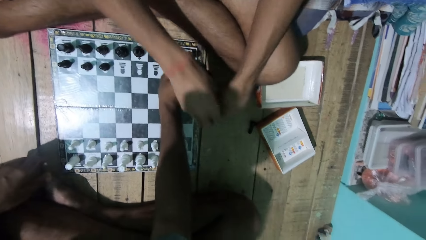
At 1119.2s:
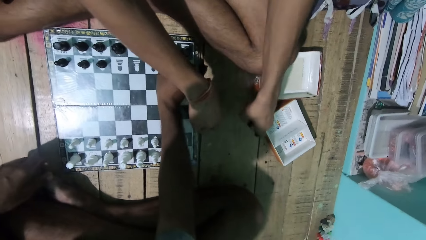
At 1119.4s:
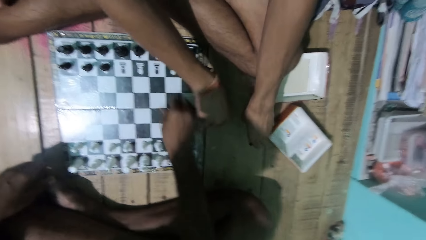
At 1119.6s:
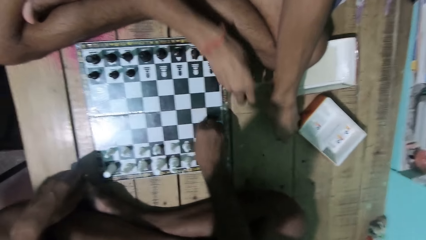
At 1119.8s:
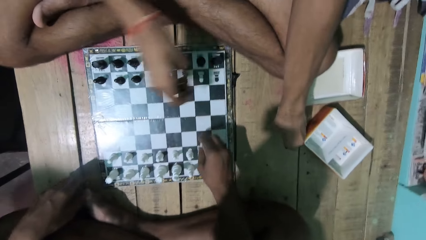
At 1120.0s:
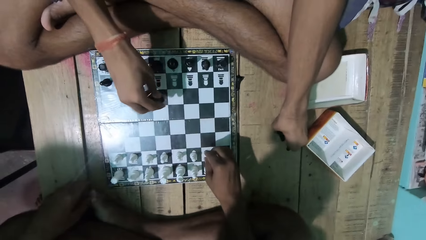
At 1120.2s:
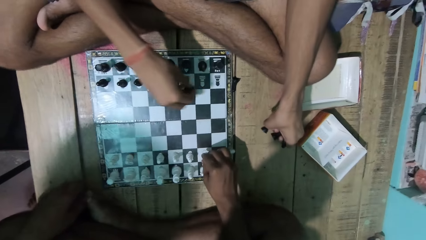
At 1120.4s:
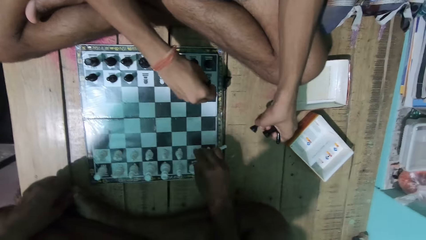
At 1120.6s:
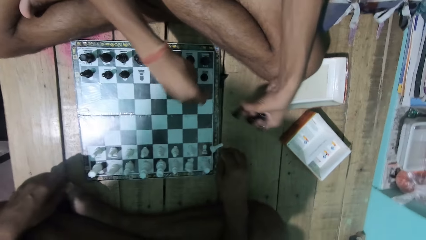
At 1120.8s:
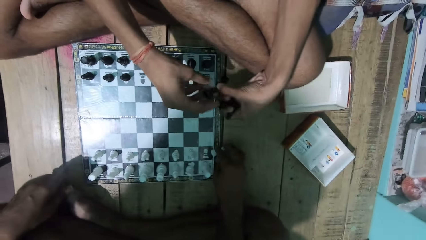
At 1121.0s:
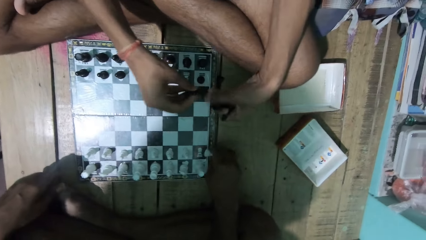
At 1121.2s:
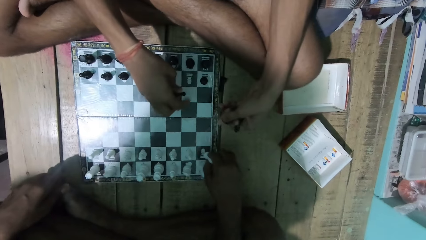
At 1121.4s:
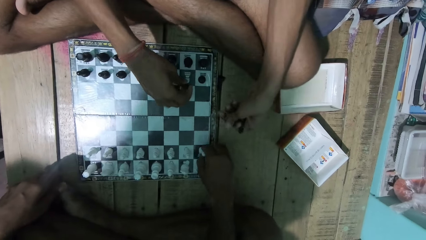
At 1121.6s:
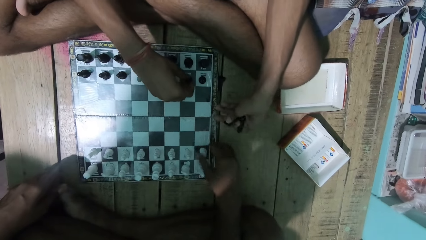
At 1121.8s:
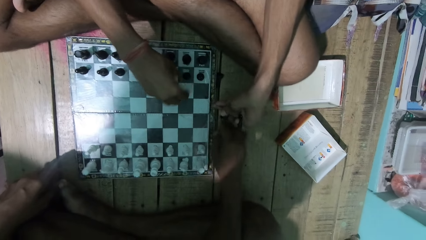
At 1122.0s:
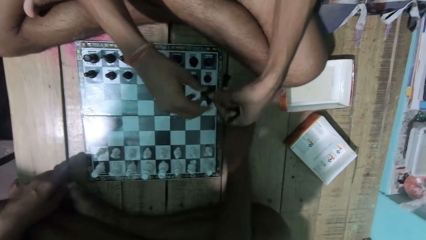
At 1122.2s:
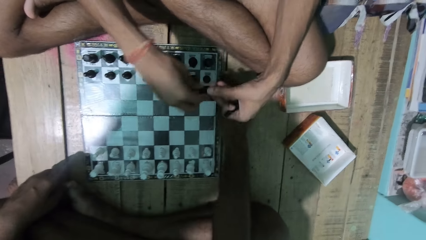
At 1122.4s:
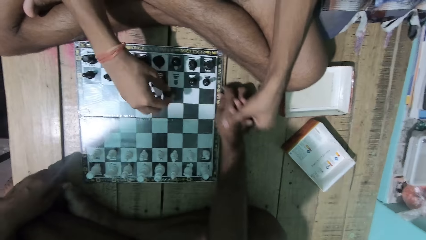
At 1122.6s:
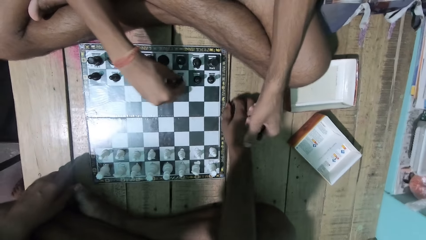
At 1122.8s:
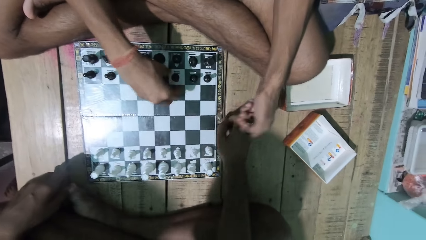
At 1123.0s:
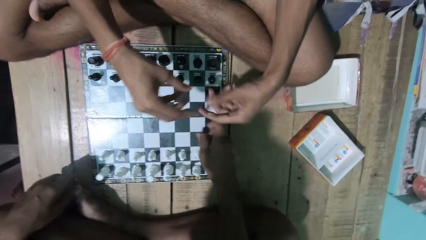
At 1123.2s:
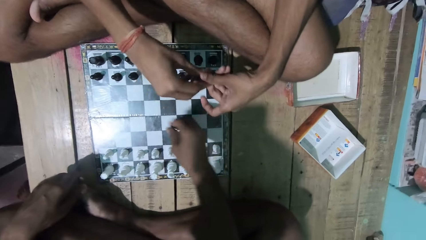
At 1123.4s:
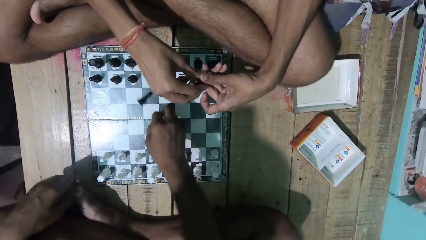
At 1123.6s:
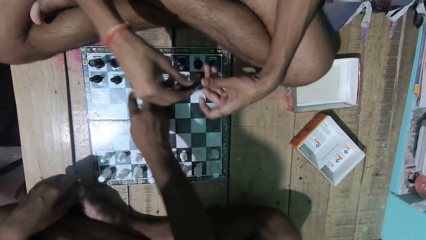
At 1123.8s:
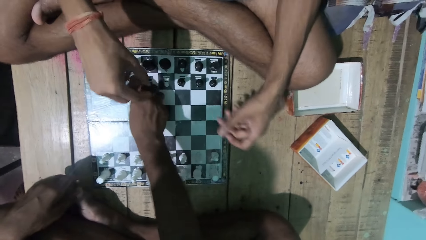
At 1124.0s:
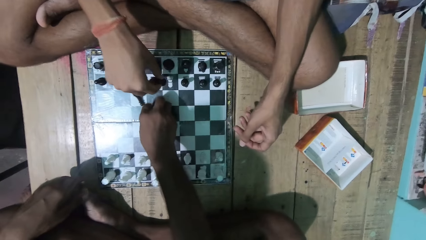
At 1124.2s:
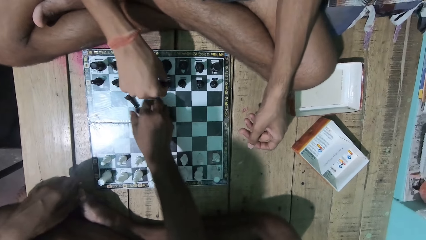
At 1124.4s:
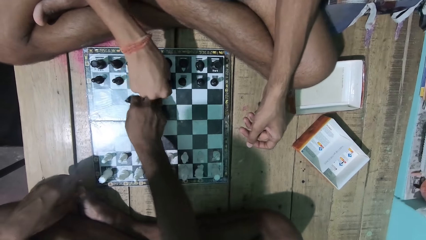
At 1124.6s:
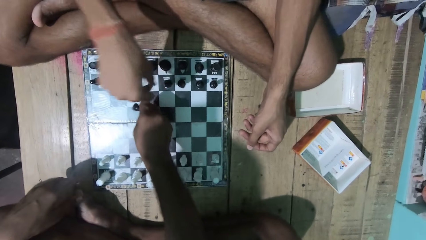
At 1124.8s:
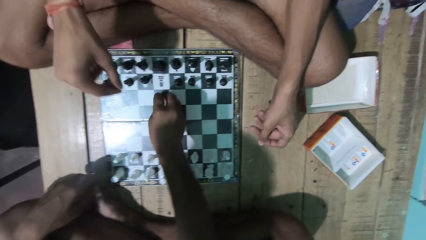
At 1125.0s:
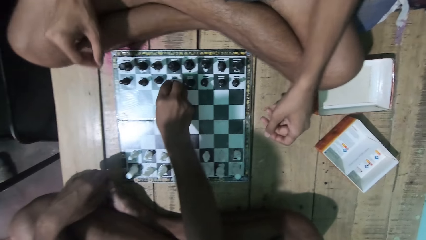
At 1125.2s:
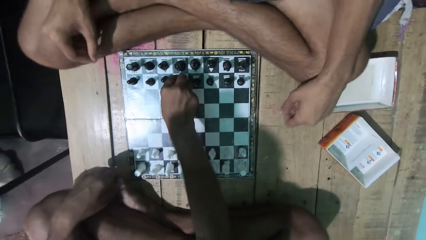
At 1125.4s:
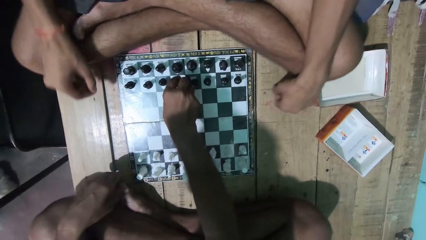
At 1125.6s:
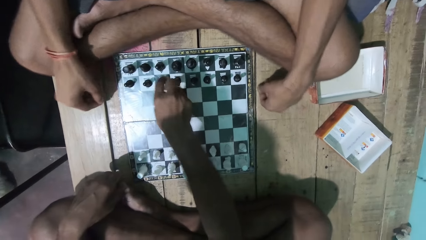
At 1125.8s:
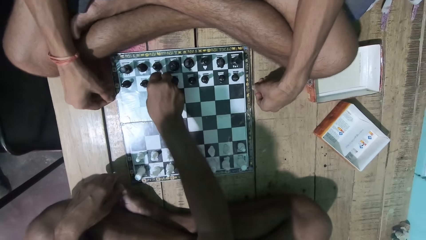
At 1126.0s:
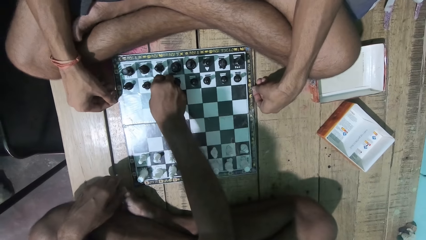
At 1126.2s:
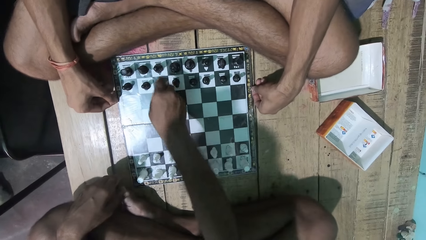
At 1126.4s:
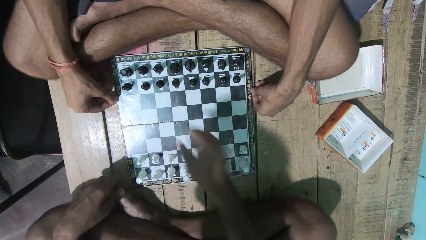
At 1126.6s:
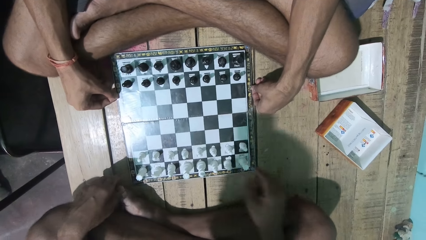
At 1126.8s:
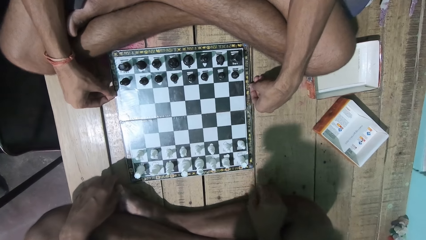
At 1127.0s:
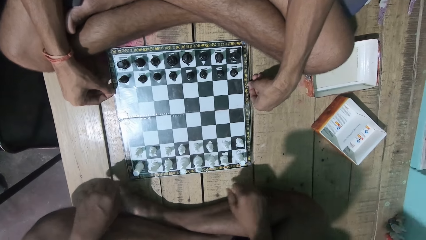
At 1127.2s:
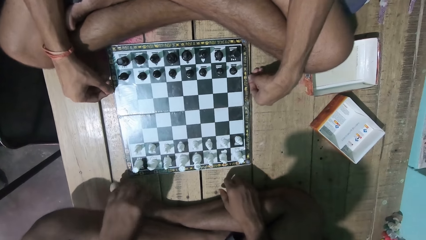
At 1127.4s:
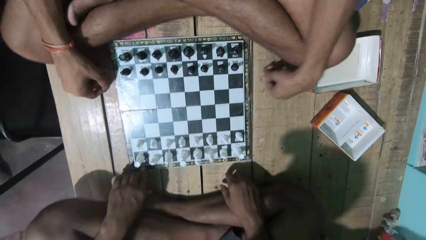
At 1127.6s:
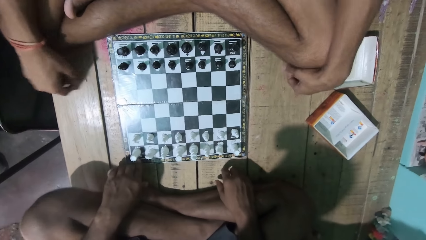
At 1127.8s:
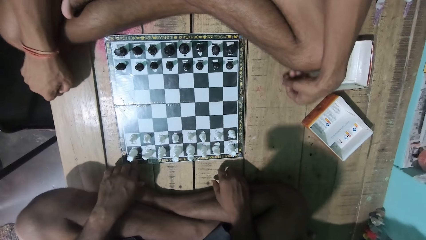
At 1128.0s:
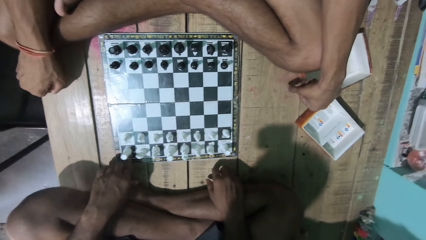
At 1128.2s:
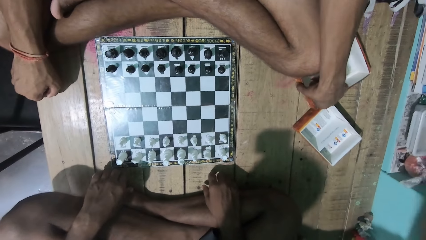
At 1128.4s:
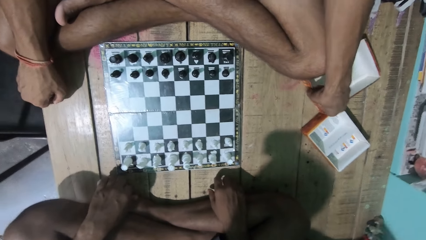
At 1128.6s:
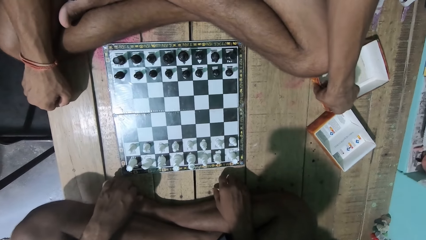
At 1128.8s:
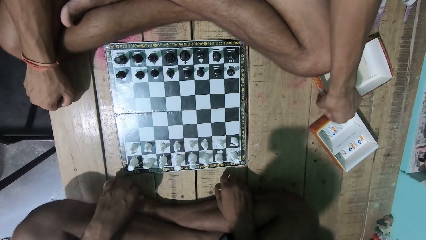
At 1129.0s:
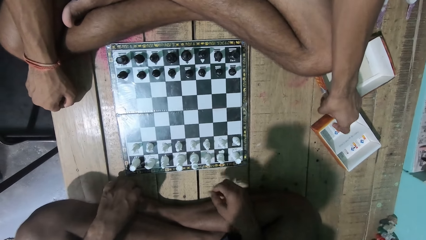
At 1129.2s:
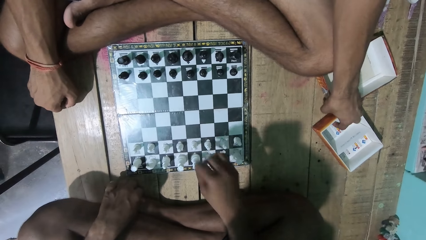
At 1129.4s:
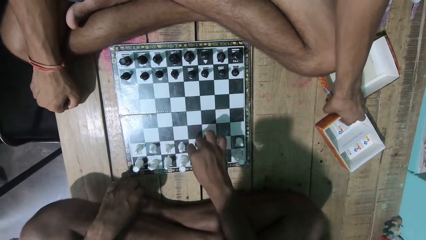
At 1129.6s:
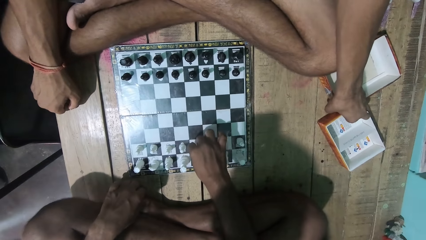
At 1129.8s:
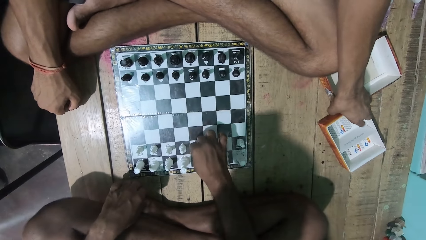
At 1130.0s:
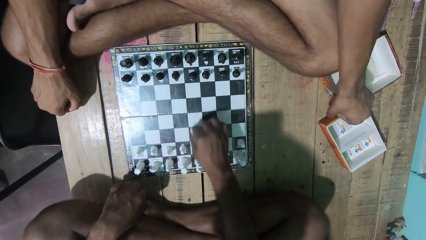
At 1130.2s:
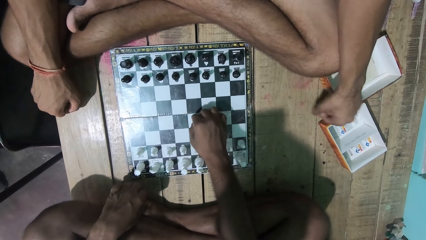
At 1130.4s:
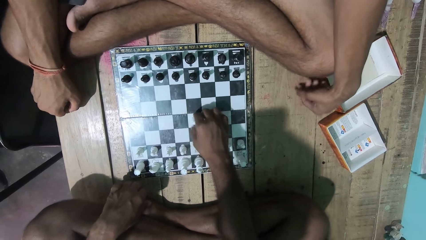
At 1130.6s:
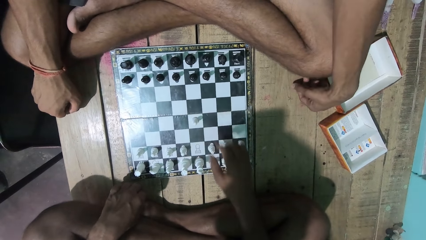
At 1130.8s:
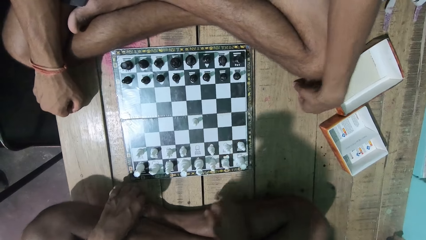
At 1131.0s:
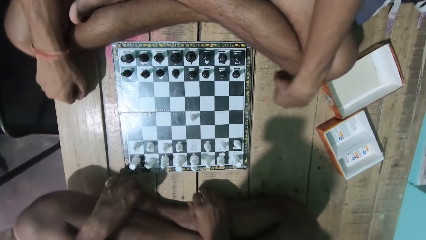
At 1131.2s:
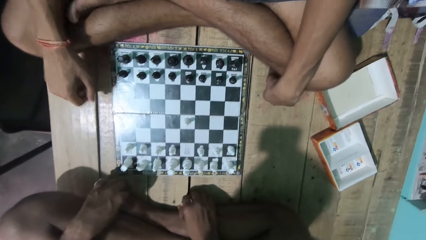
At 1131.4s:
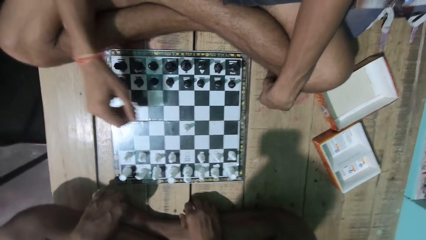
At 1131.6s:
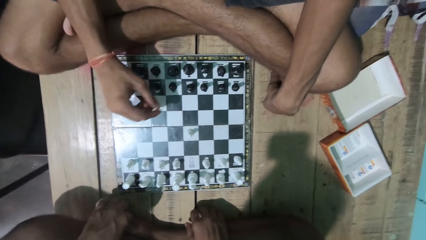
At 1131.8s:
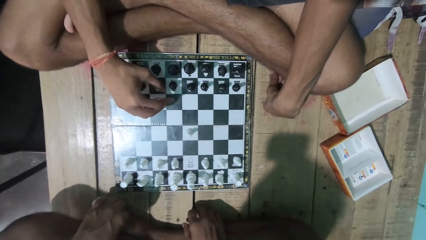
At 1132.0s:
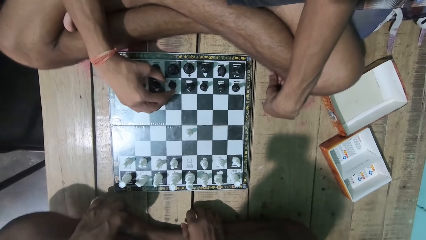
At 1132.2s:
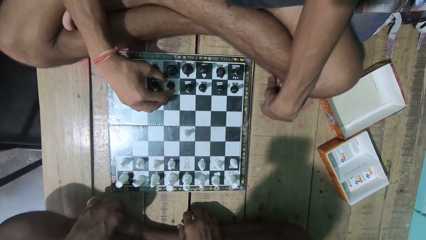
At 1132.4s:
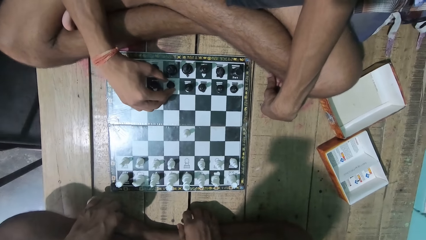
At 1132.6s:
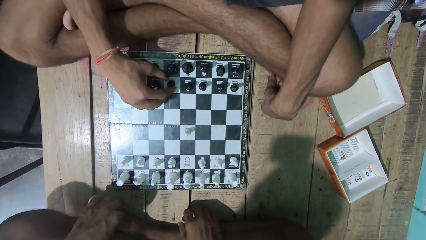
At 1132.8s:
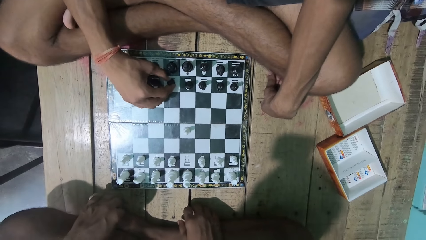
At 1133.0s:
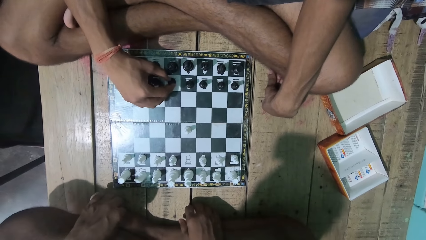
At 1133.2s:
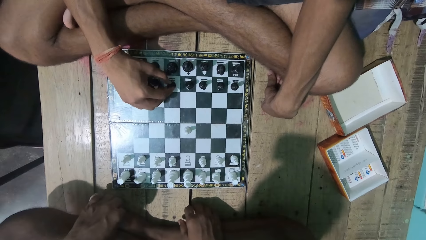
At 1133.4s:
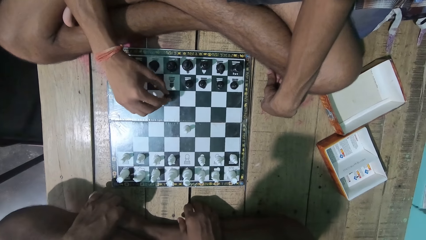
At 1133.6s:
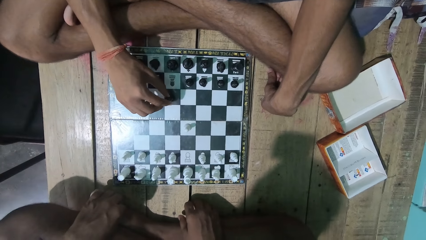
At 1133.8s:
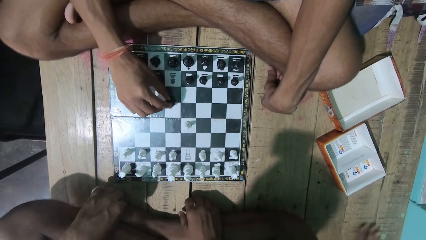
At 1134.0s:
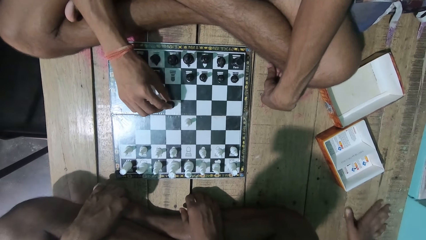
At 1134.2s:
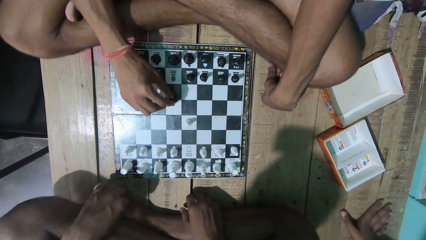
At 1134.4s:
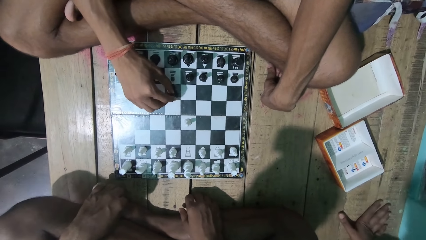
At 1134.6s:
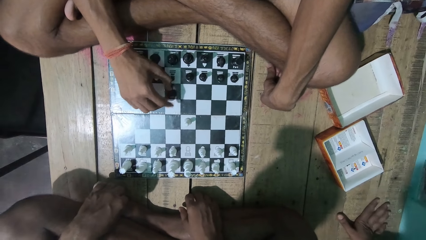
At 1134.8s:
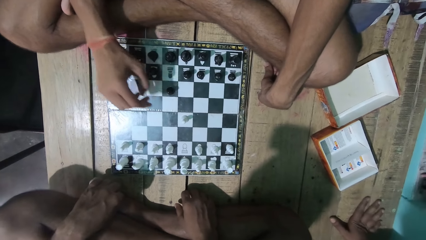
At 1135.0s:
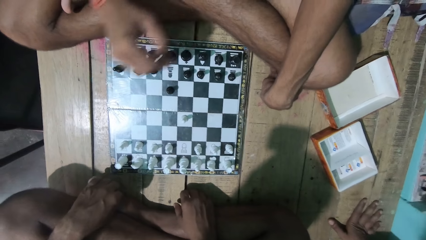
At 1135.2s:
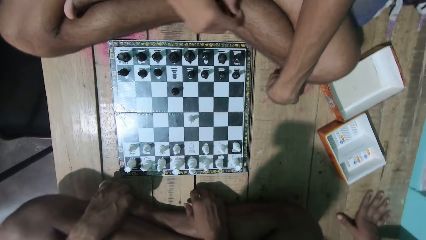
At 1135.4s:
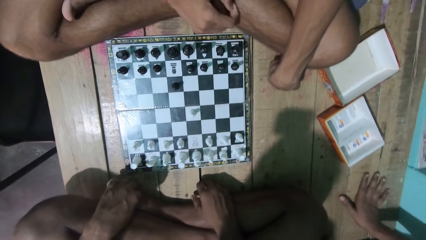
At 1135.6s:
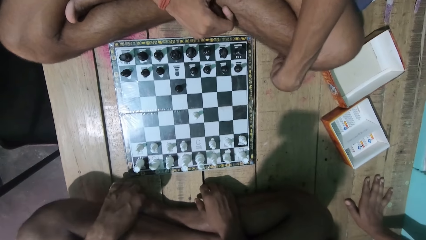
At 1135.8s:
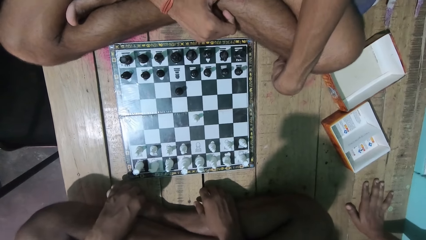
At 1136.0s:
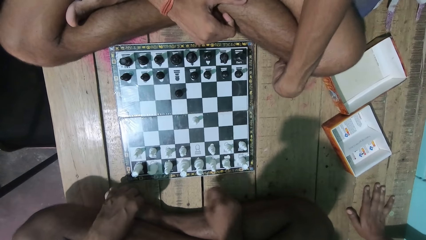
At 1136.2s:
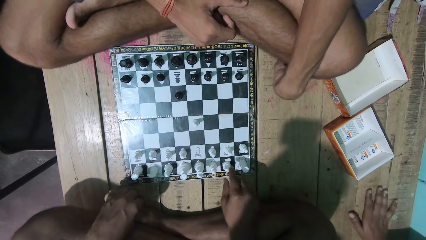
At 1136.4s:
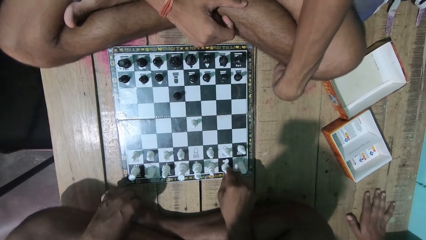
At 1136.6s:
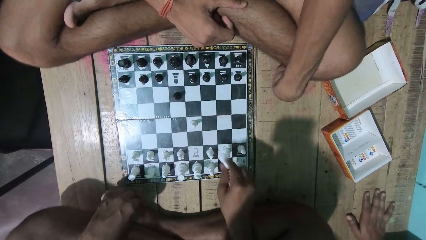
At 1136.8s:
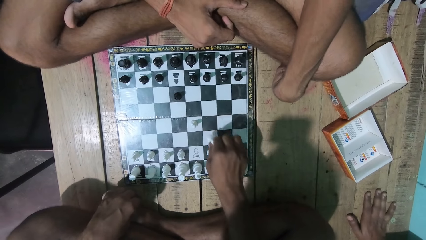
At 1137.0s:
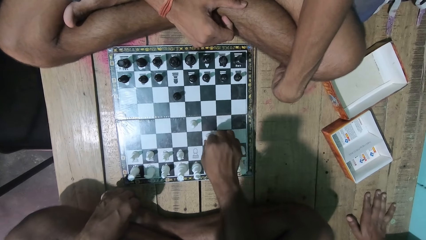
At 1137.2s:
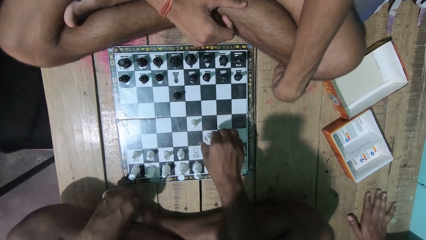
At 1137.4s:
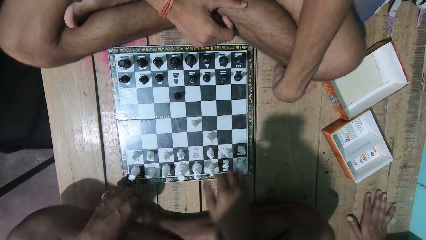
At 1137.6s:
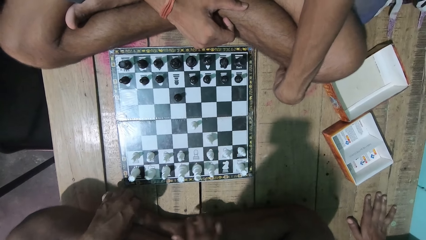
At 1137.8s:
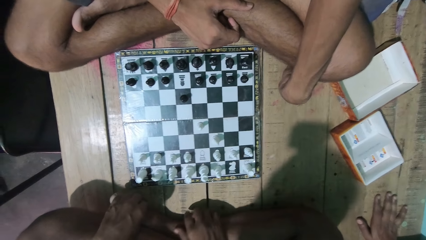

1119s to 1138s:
A man picks up the chess on the ground. The camera wearer plays the chess game with the man. They play the chess game.
